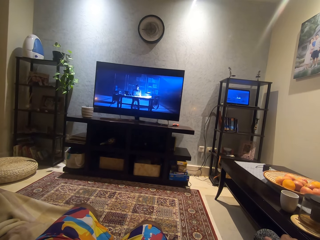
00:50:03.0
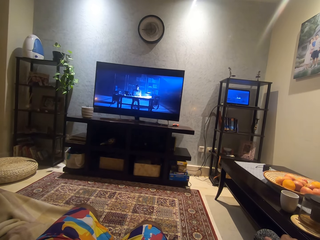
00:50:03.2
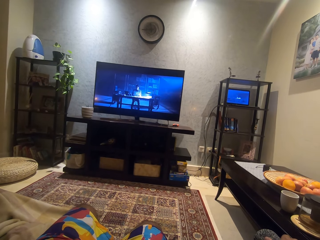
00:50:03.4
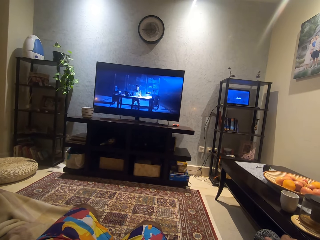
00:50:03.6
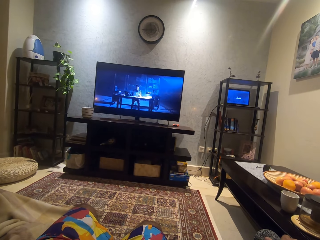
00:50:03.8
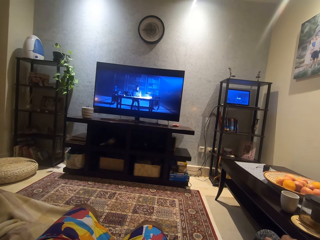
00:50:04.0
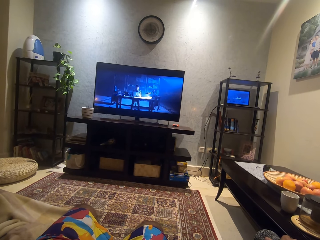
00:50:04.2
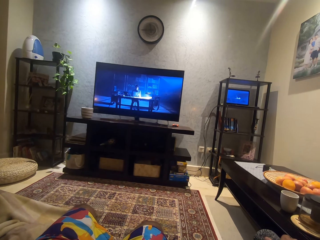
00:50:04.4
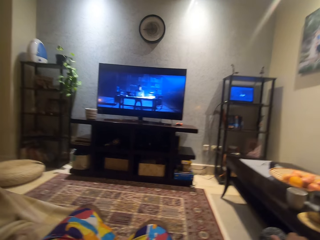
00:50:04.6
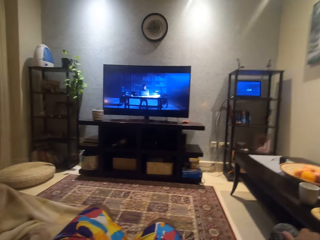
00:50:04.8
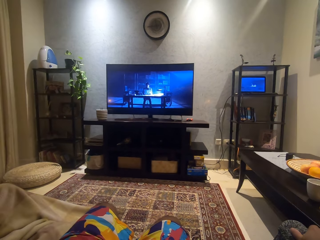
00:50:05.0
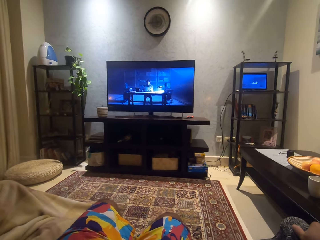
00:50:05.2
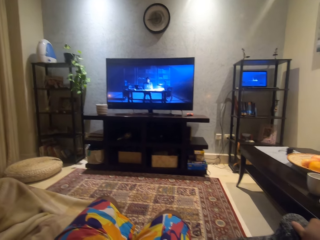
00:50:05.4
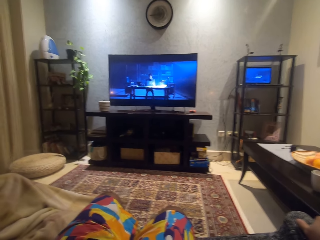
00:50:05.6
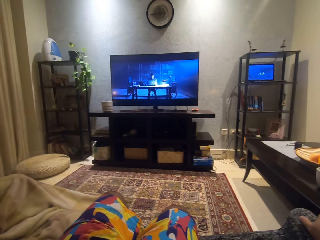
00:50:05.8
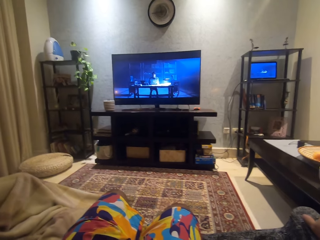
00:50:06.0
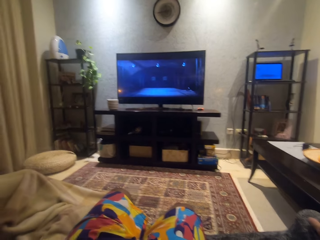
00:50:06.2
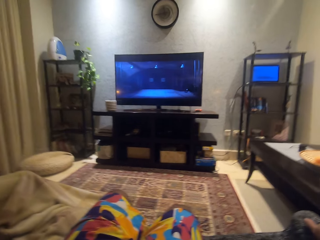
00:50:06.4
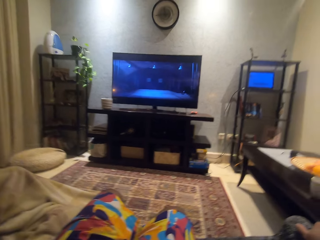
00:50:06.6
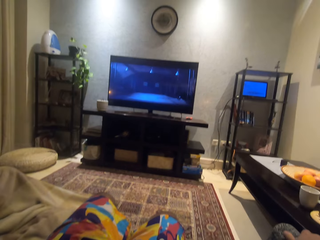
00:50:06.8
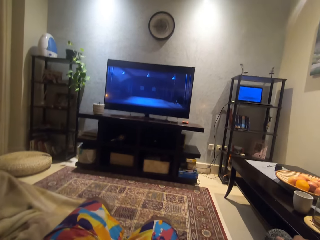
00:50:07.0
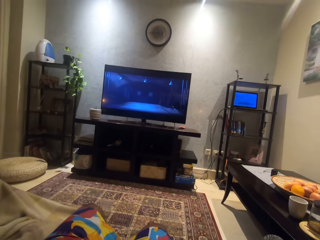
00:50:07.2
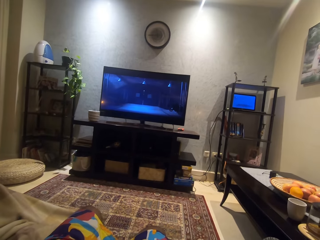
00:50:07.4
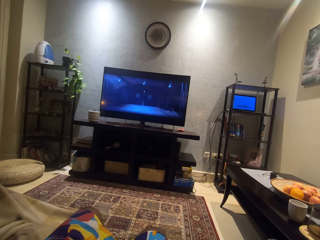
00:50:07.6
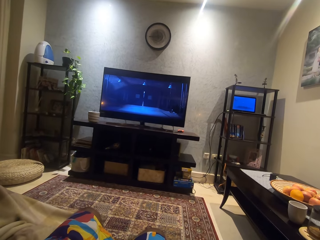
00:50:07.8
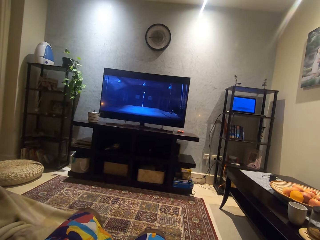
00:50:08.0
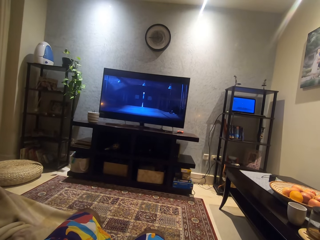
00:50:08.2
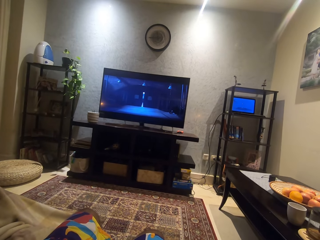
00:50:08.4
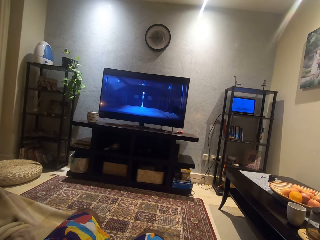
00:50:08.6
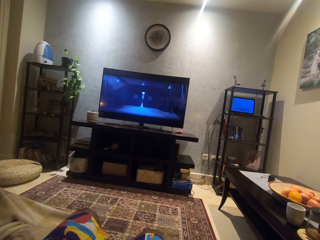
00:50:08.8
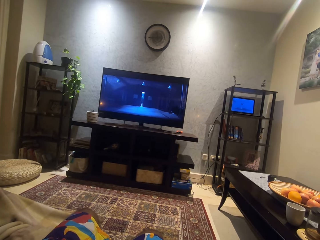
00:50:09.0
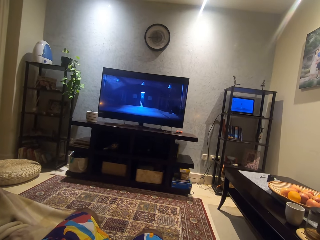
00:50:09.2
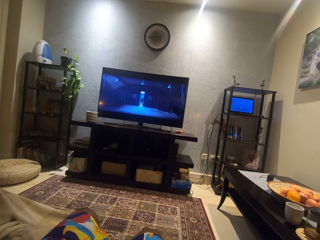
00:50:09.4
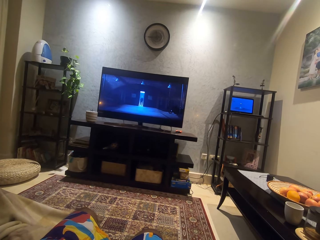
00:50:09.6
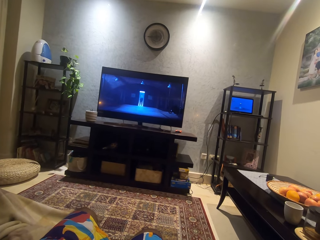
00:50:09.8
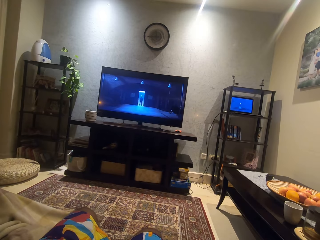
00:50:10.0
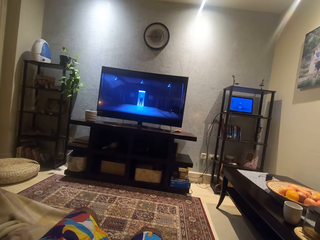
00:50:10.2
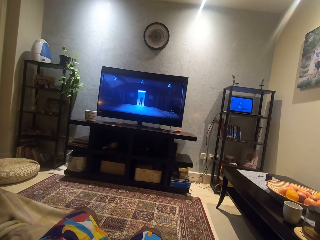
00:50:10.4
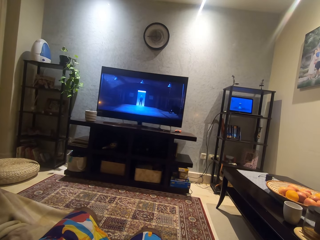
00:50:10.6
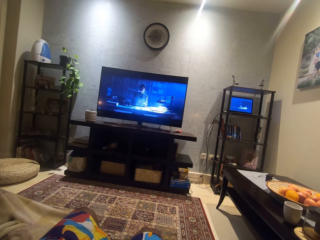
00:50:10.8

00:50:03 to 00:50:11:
The camera wearer moves his head.

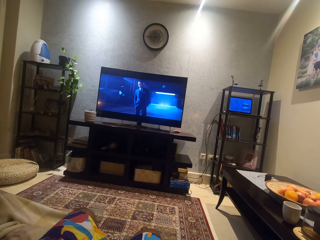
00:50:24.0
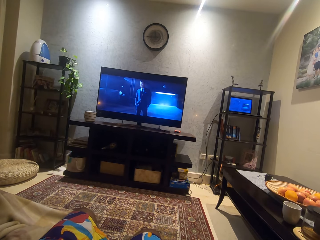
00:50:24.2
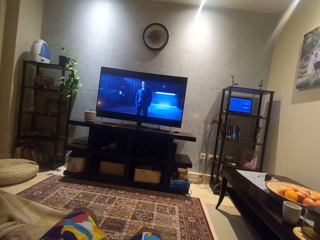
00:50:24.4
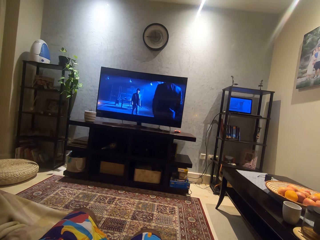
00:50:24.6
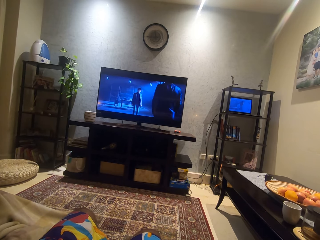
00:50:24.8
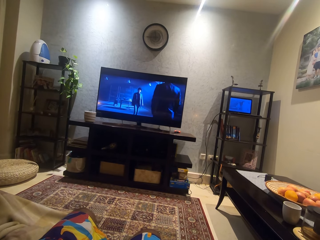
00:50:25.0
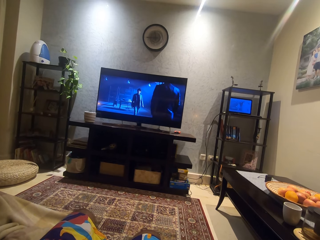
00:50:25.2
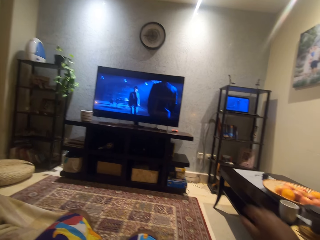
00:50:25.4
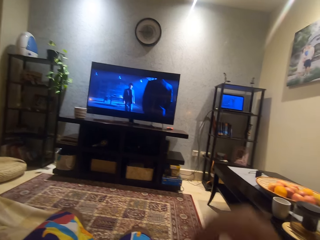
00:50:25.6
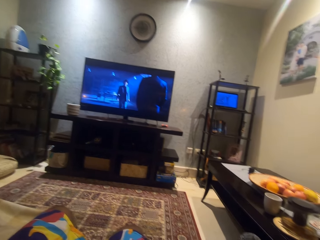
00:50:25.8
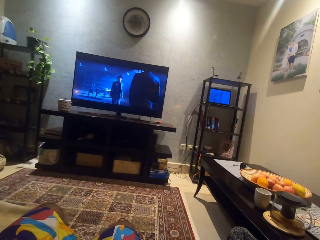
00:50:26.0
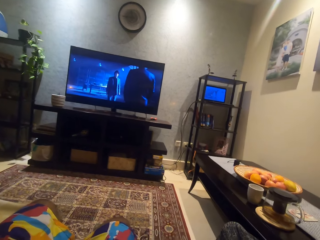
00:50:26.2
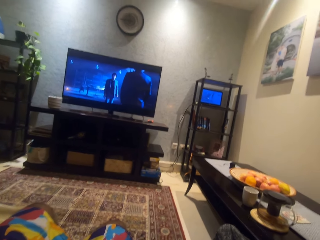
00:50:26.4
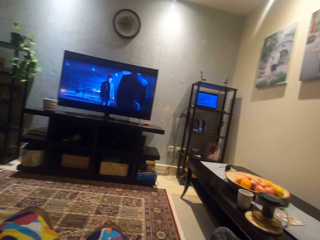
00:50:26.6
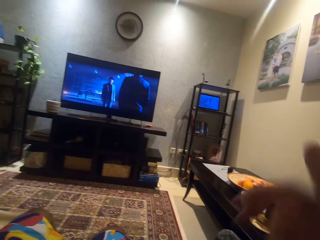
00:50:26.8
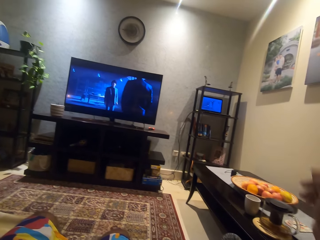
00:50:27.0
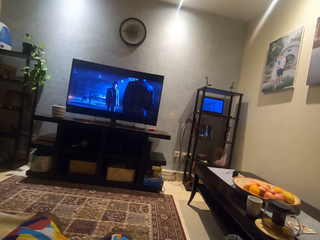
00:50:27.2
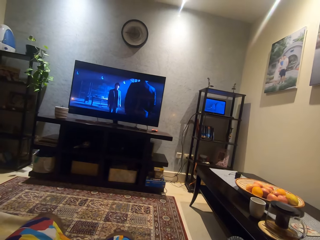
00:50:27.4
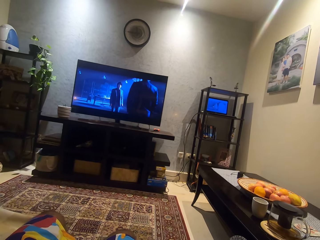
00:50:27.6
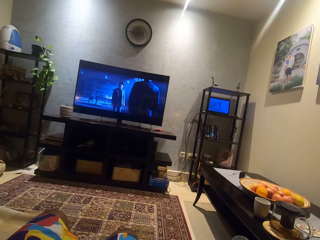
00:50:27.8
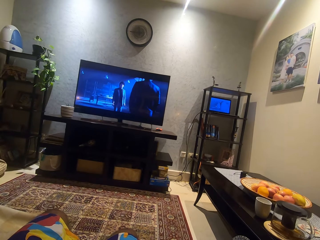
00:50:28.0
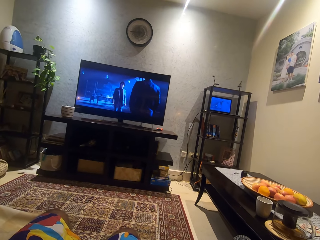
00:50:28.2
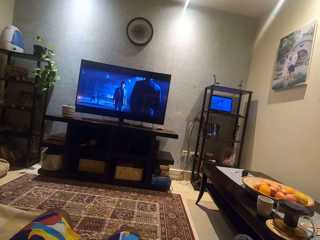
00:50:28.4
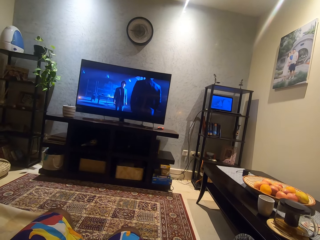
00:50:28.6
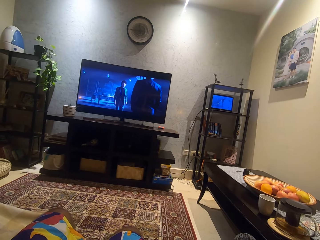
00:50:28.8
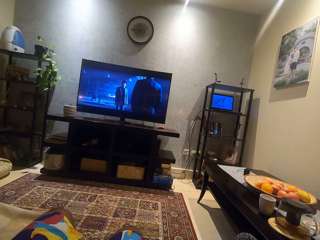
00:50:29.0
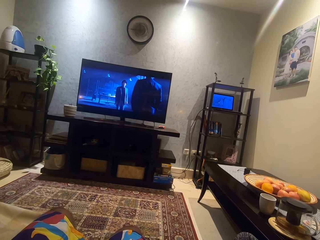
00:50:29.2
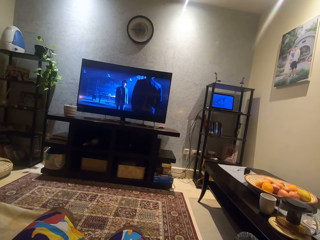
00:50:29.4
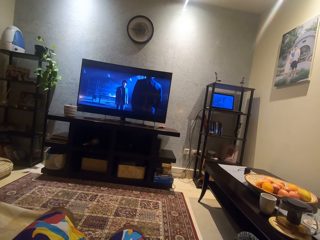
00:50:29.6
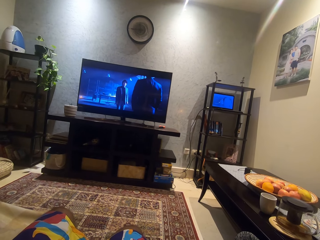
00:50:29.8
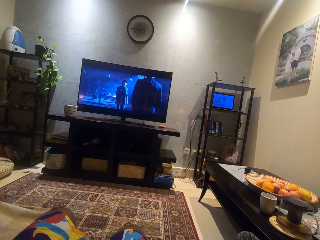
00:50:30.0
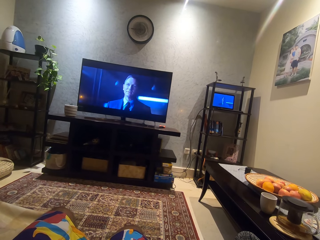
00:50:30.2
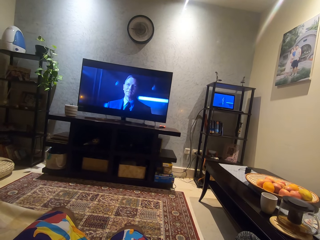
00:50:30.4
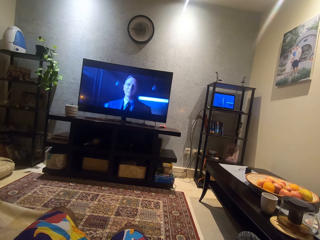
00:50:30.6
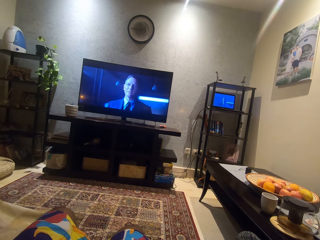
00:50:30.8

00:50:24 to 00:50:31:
The camera wearer moves the right hand.

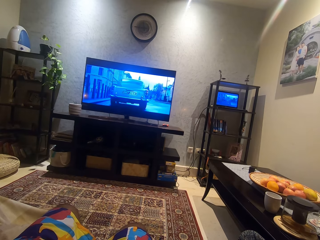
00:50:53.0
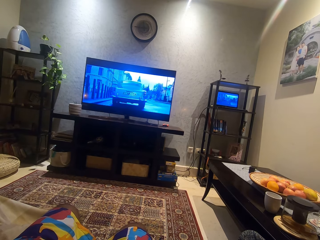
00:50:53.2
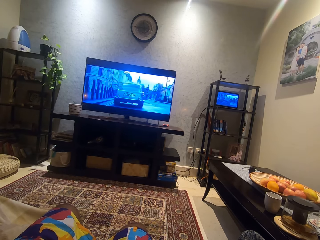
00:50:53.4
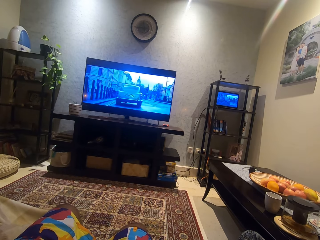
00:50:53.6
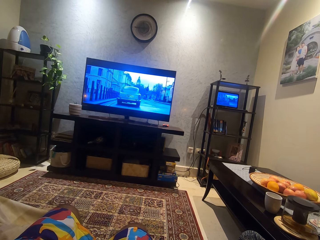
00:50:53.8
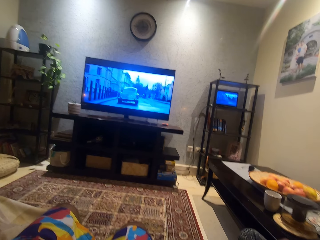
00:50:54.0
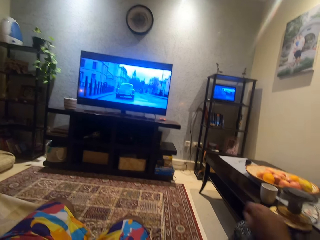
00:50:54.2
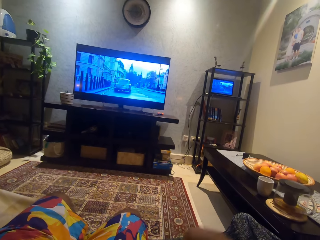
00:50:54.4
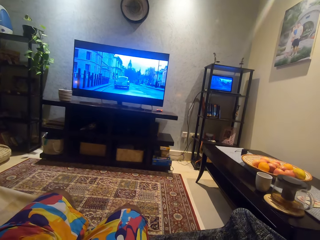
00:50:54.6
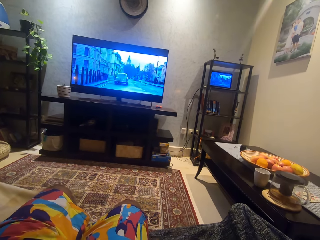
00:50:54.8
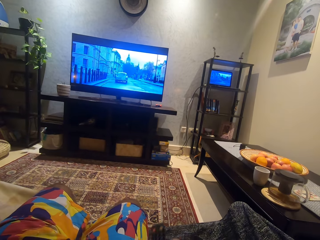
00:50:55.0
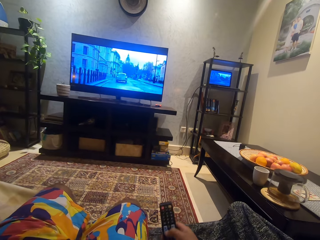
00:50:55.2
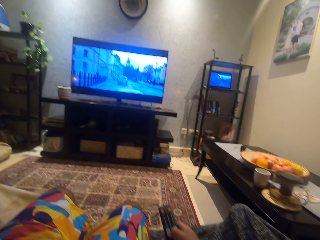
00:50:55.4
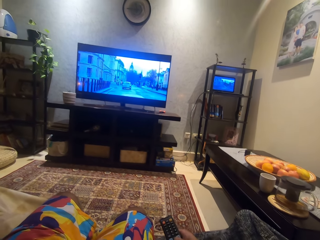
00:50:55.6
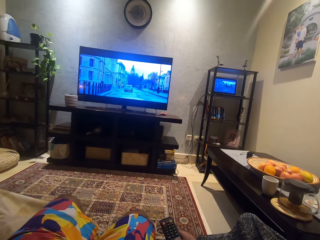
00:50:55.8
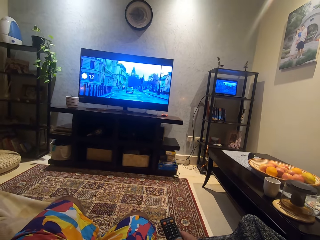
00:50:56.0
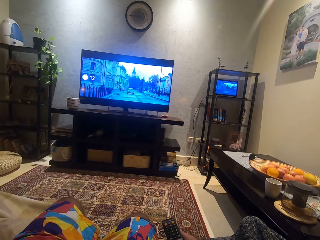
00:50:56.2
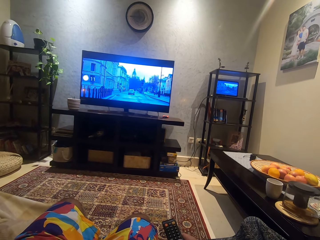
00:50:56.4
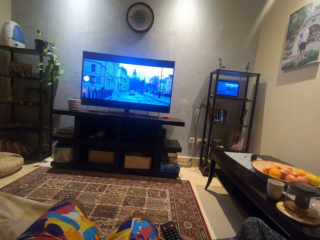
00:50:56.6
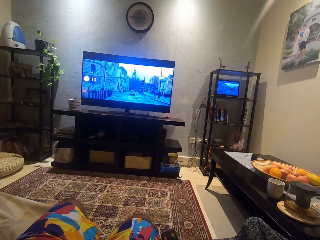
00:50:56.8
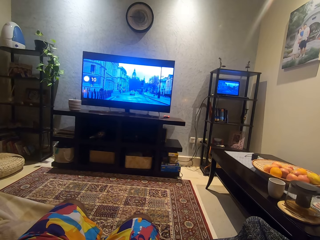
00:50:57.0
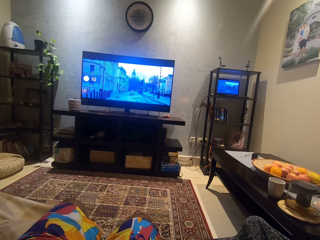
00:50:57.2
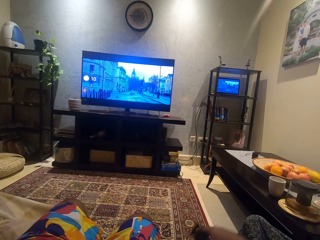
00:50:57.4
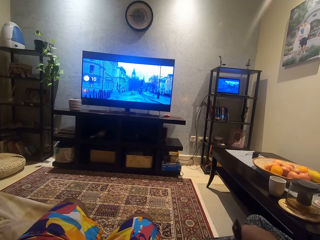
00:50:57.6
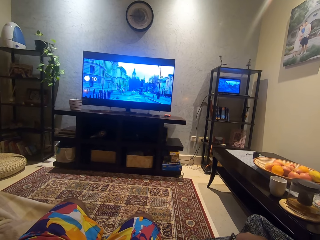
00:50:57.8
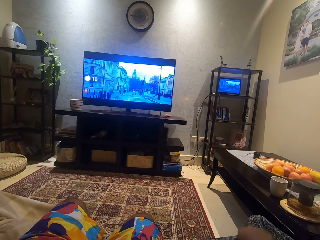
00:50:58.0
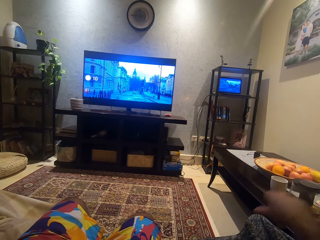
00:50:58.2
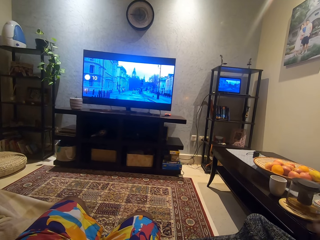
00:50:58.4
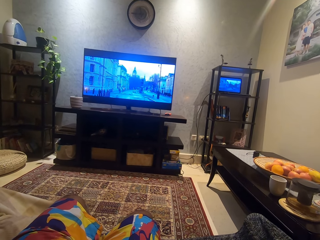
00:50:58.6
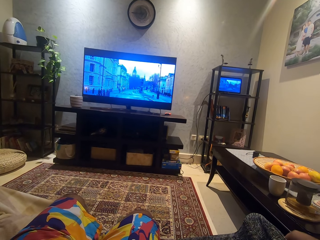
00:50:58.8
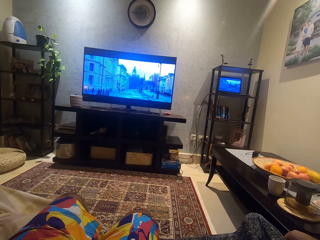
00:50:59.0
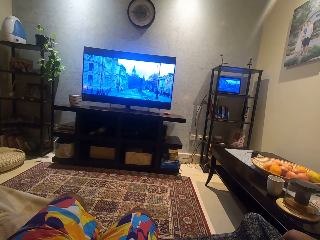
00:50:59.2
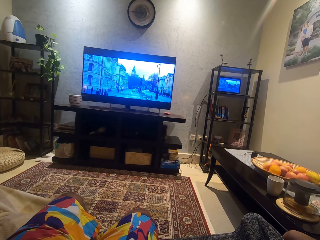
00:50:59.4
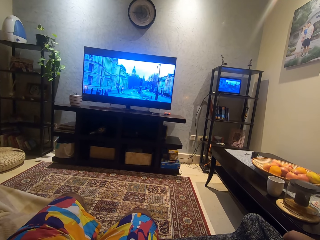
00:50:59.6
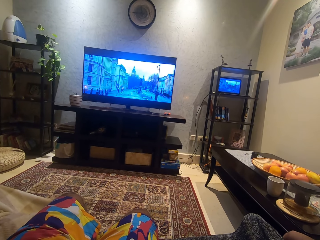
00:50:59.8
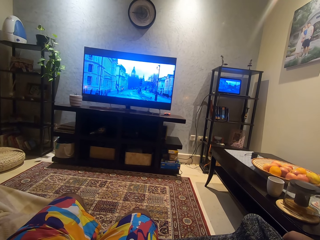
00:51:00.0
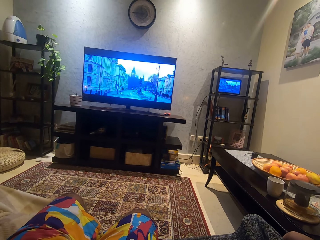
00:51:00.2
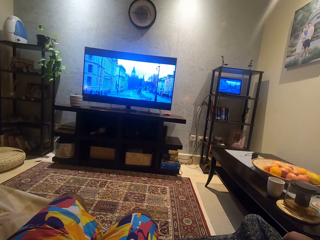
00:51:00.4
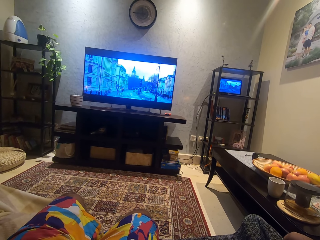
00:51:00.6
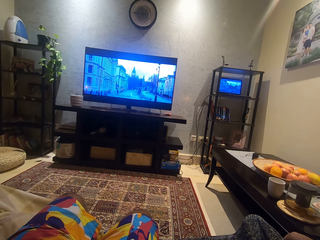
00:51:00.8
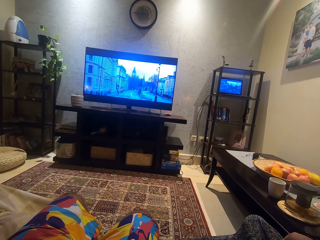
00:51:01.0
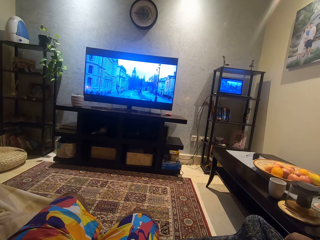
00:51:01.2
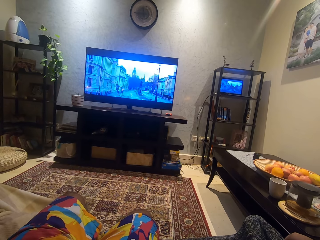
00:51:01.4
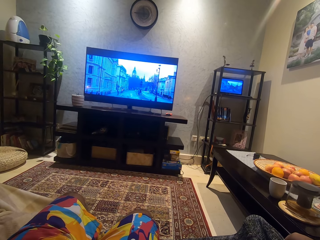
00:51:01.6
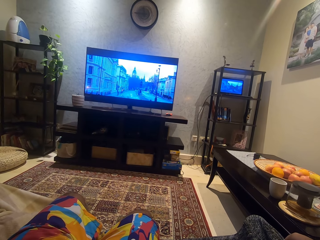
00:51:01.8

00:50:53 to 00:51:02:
The camera wearer picks up a remote. He presses the remote with his right hand. He puts the remote on the seat. He rests his right hand on the arm of the seat.
